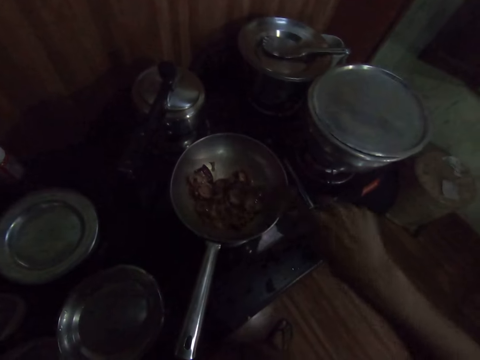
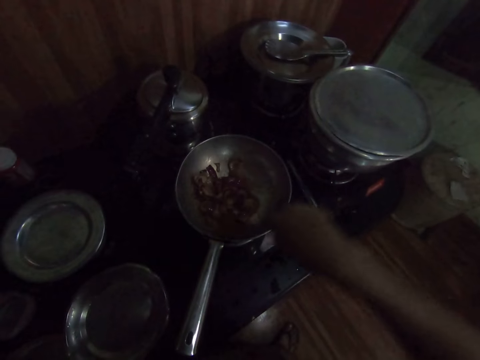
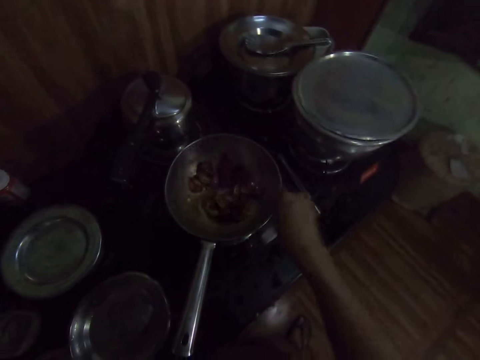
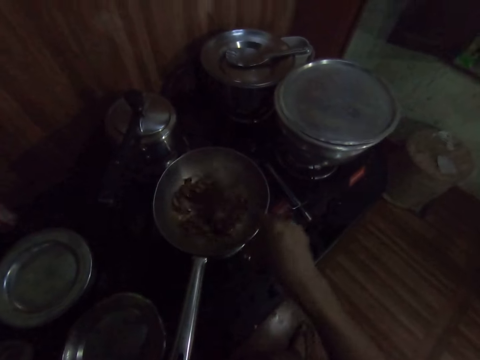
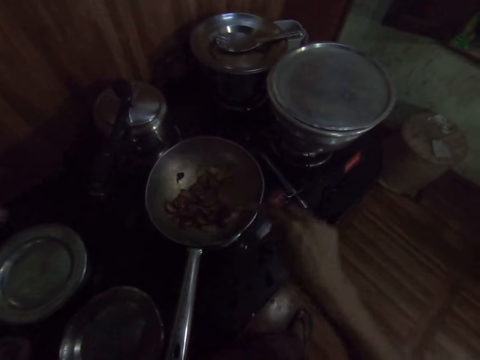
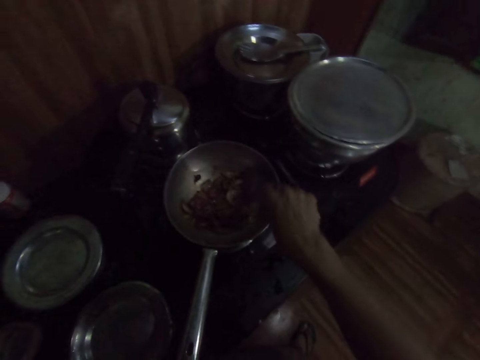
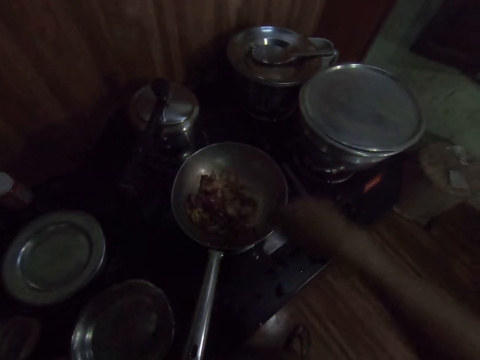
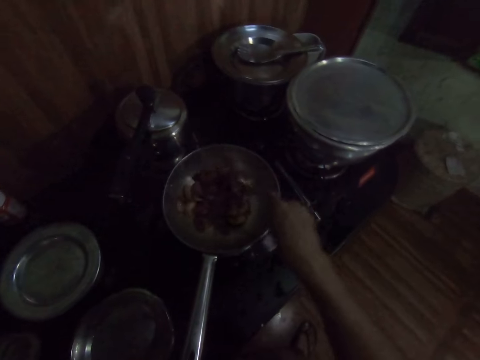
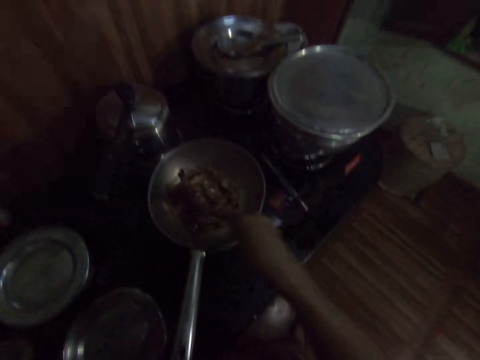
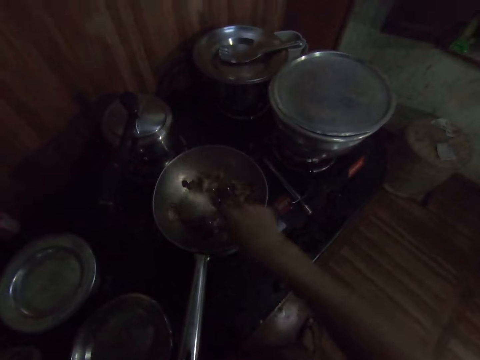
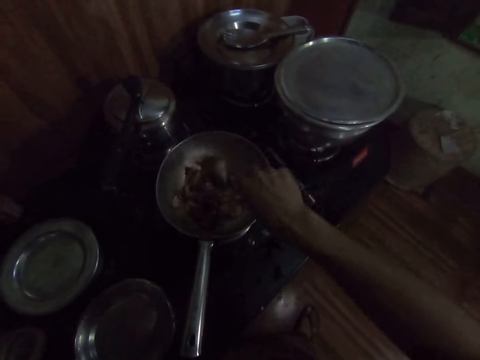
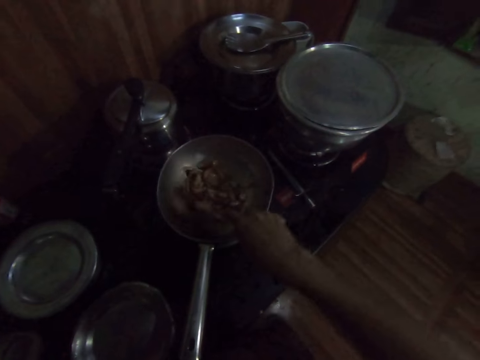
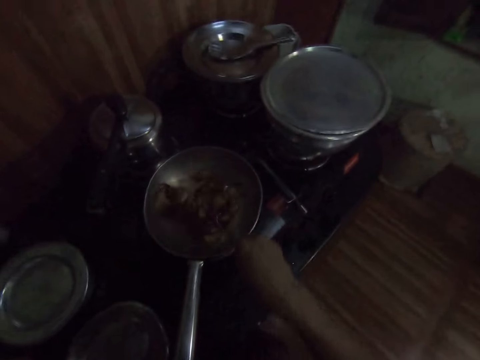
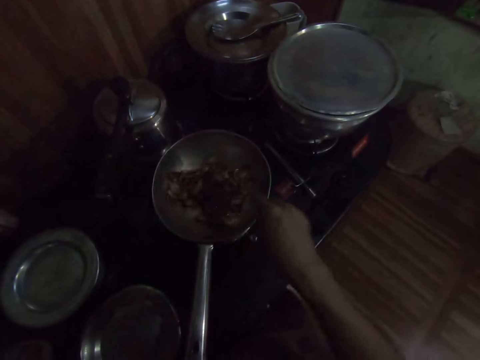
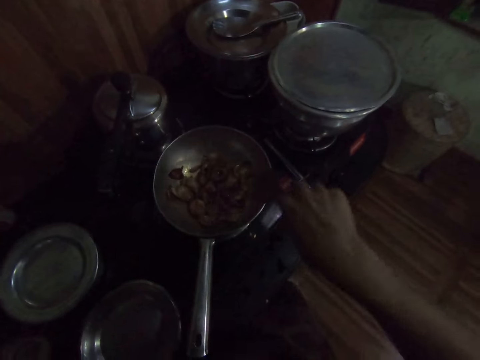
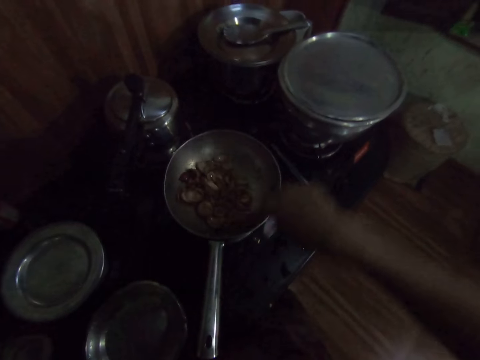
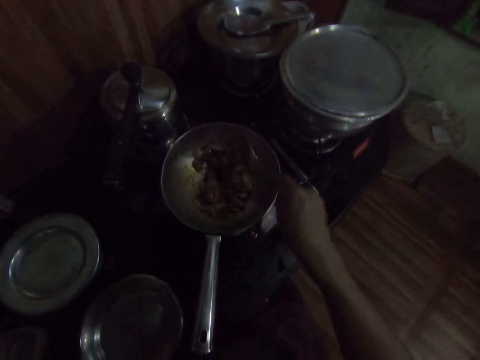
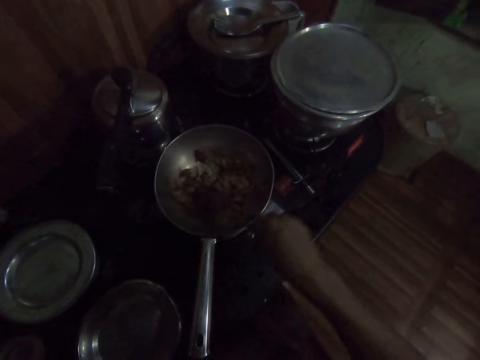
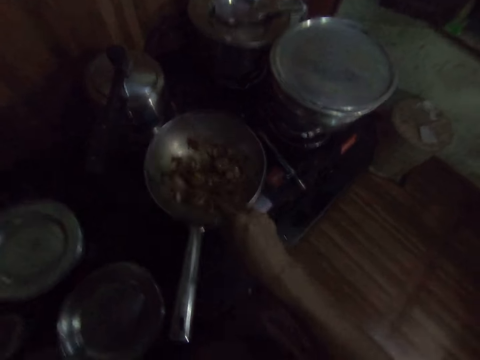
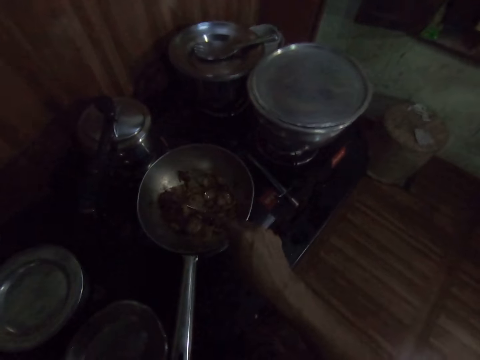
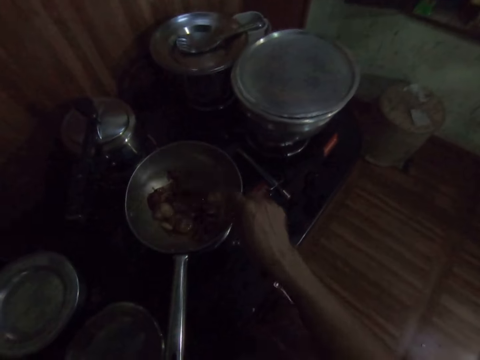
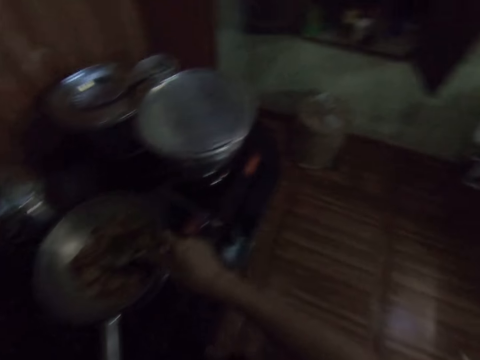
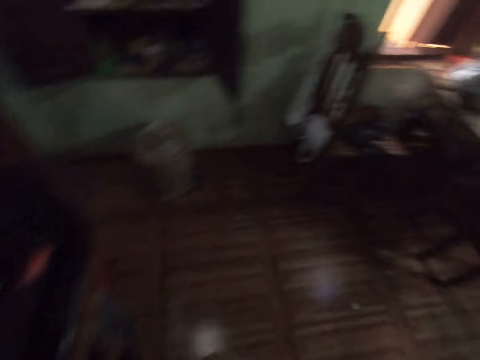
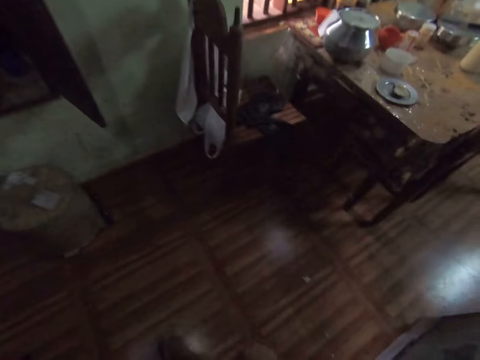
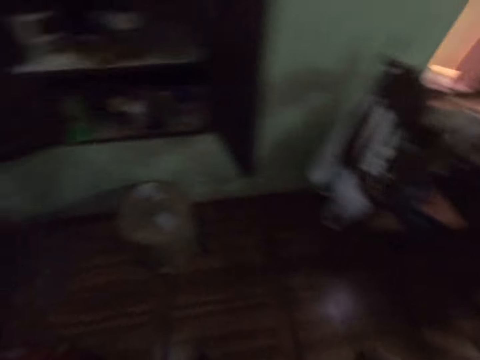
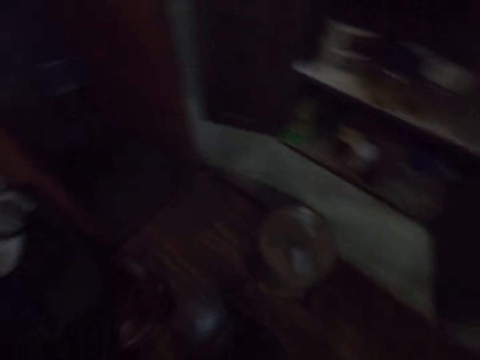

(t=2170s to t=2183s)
The camera wearer converses with the man. She stirs food. She dialogues with the man. She looks around and drops the spoon in her right hand in the pan on the cooker.

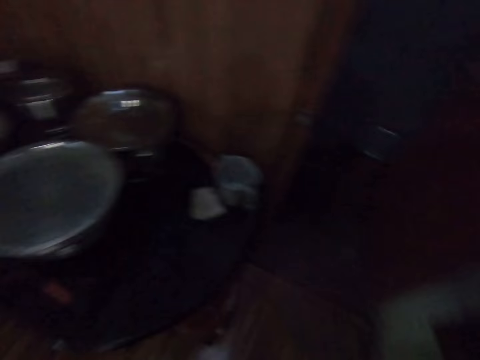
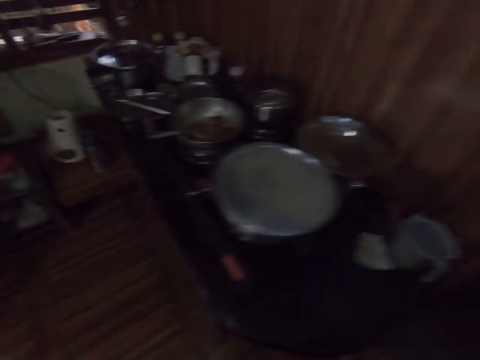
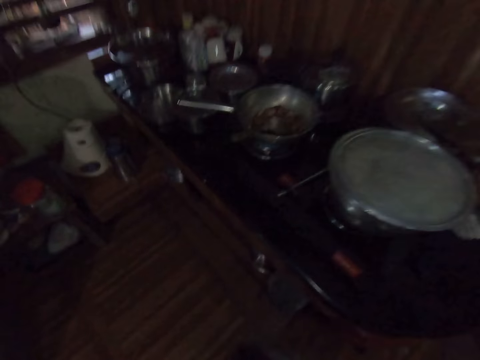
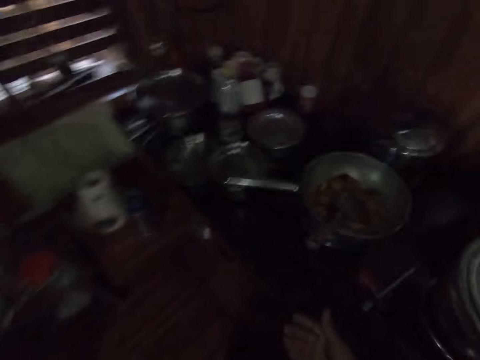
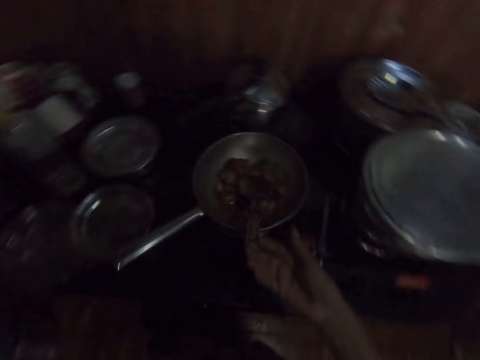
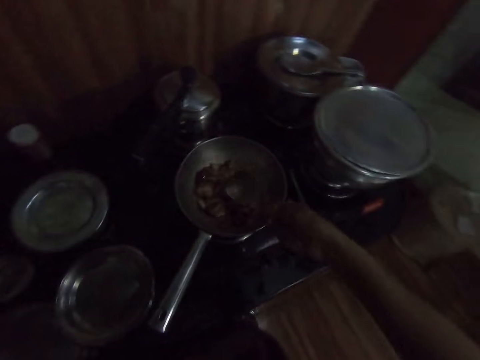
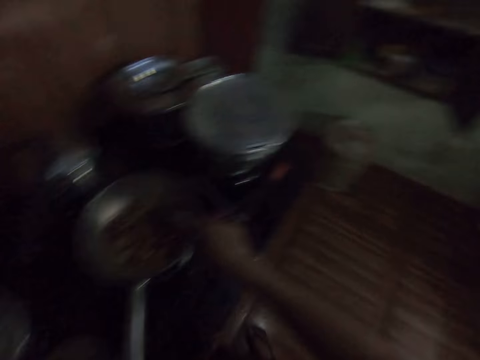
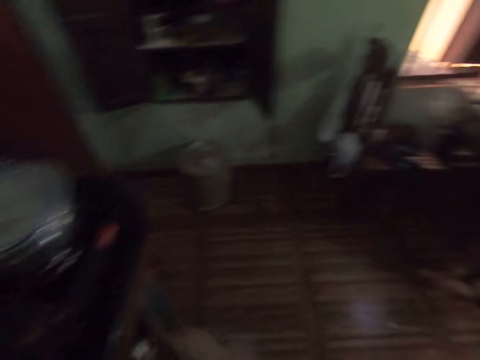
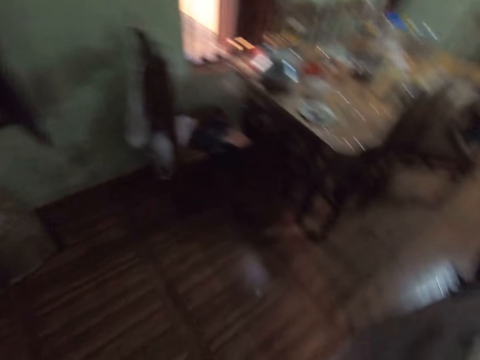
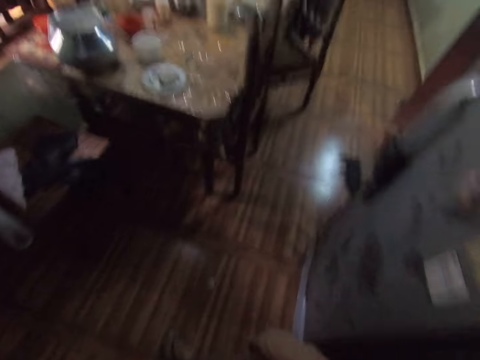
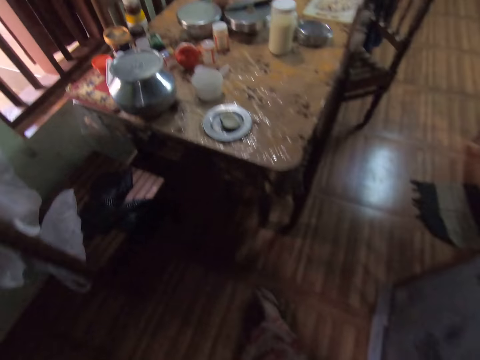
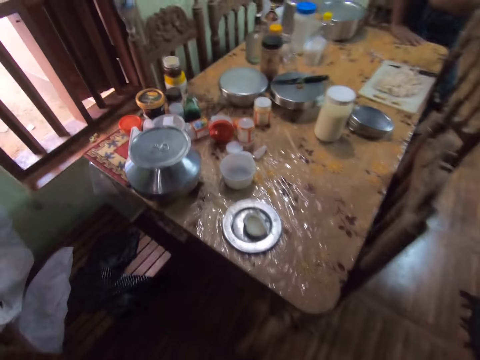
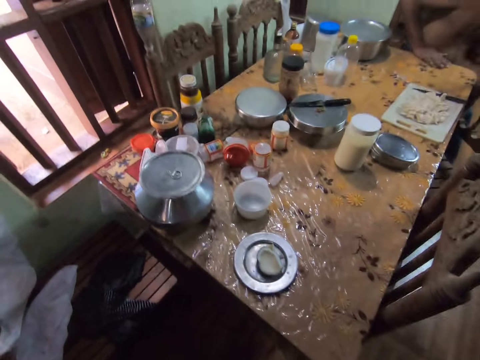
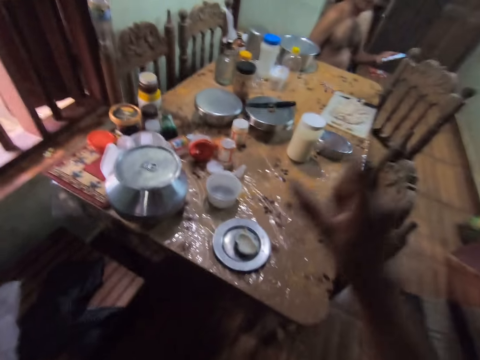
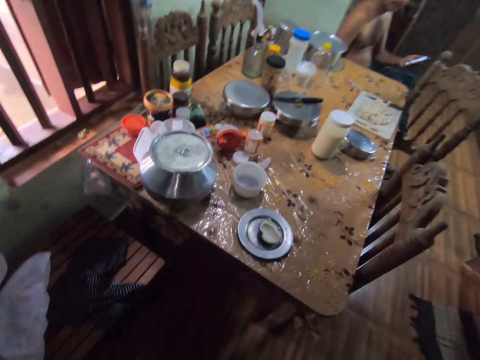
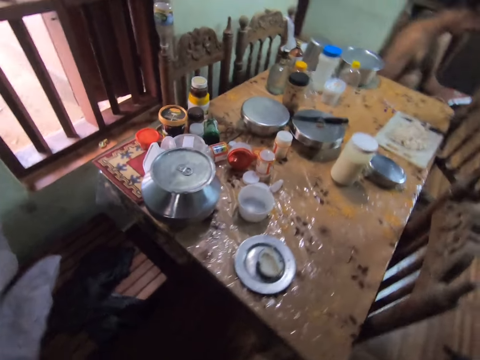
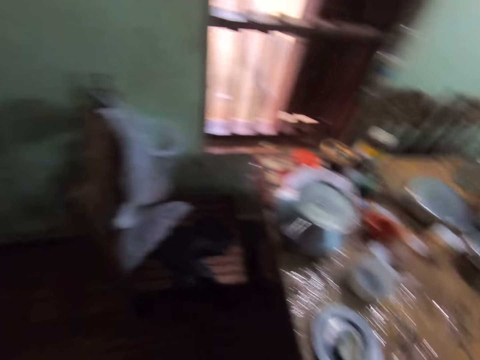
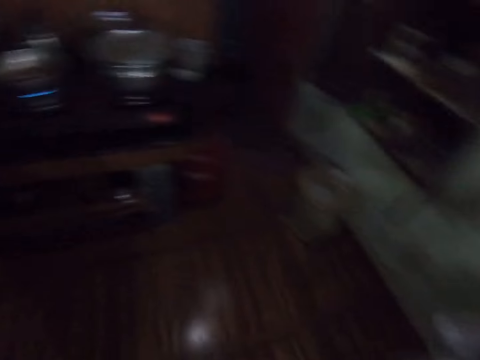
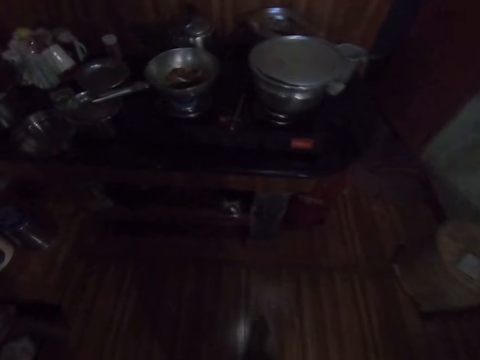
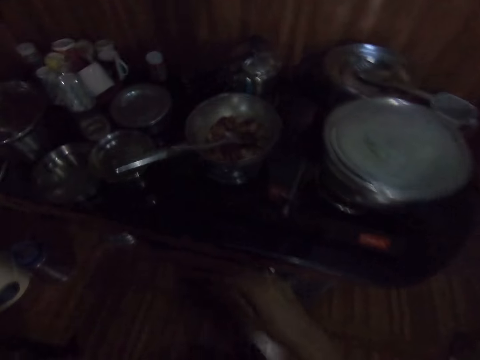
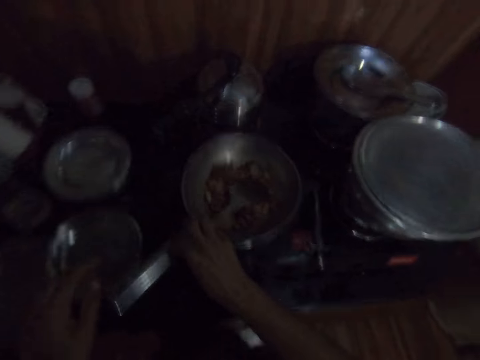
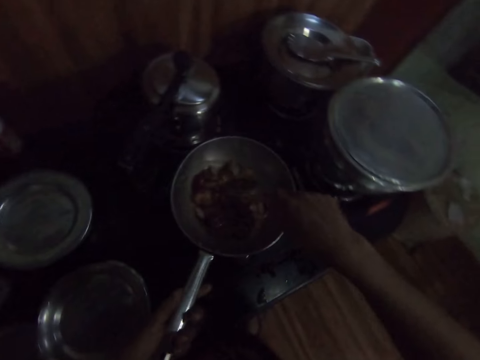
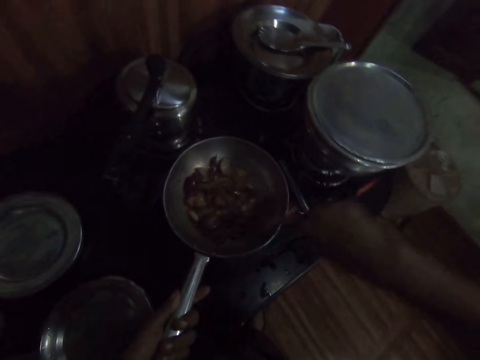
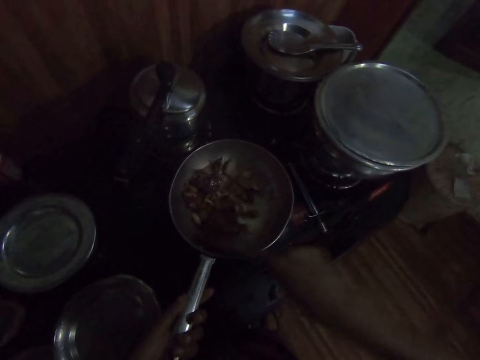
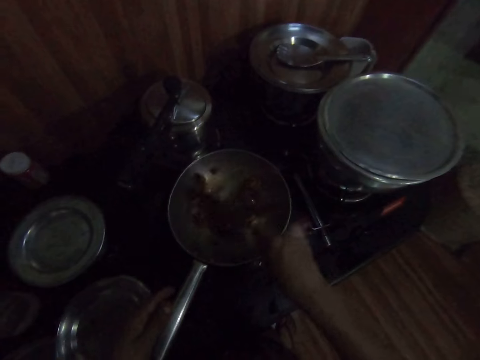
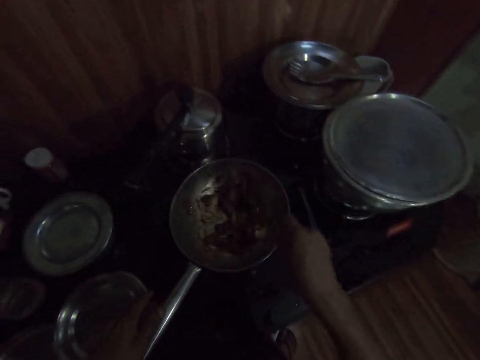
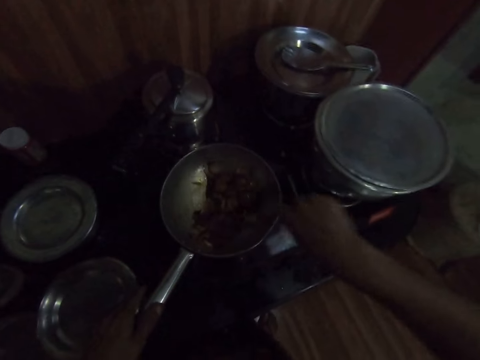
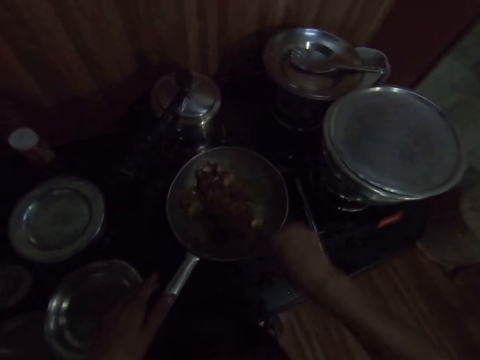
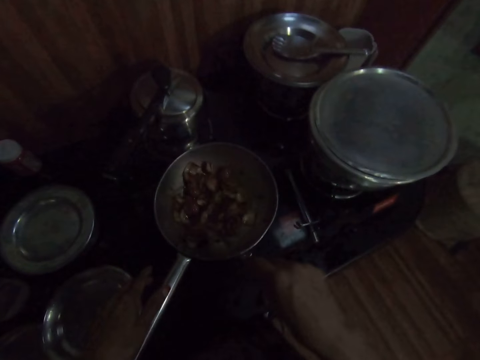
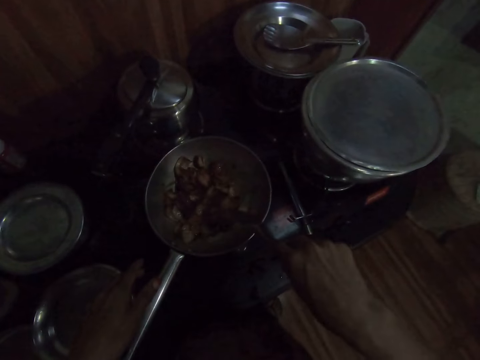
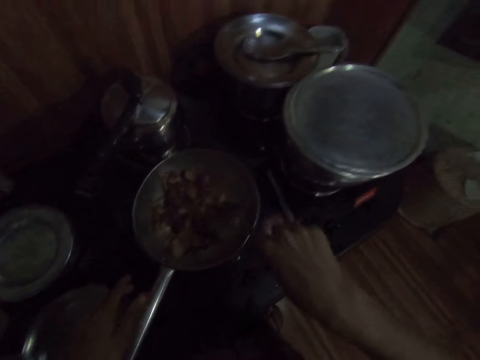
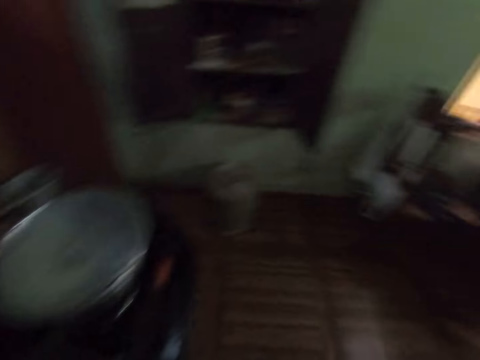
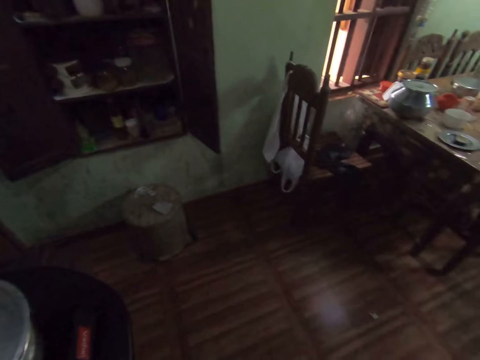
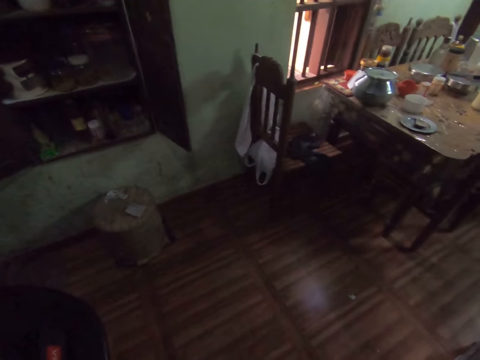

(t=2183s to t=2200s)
The camera wearer walks around. She picks up the spoon in the pan on the cooker with her right hand. She drops the spoon in her right hand in the pan on the cooker. She looks around and walks around. The man sits on a chair. He operates a phone with his left hand. The camera wearer looks around and walks around. She picks up the spoon in the pan on the cooker with her right hand. She stirs the food in the pan on the cooker with the spoon in her right hand. She dialogues with the man. She stirs the food. She looks around.
